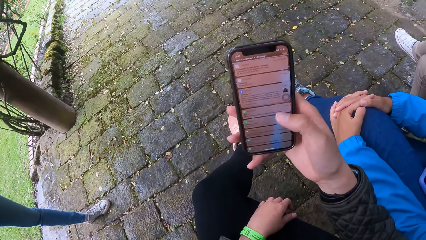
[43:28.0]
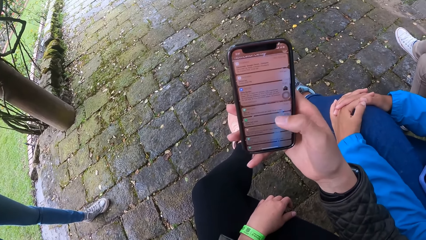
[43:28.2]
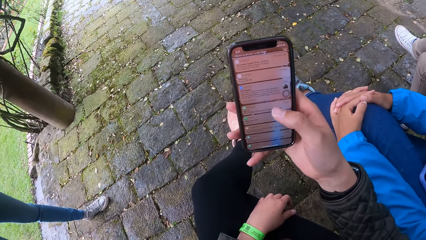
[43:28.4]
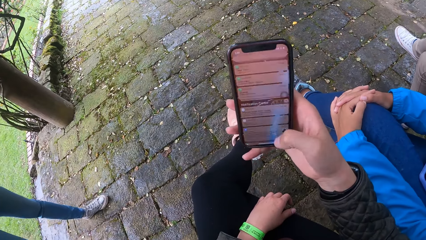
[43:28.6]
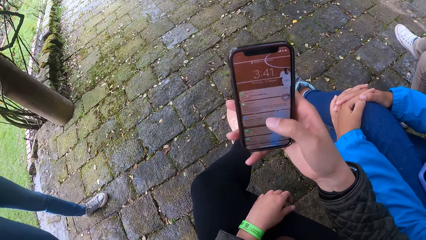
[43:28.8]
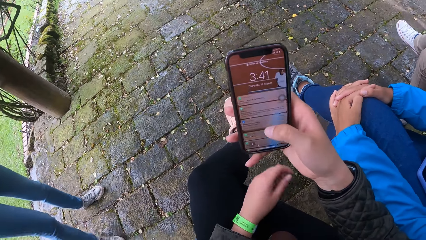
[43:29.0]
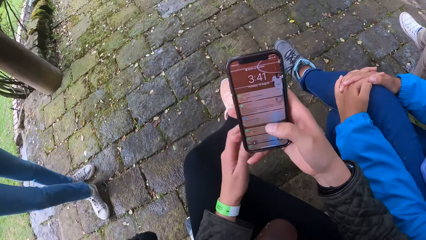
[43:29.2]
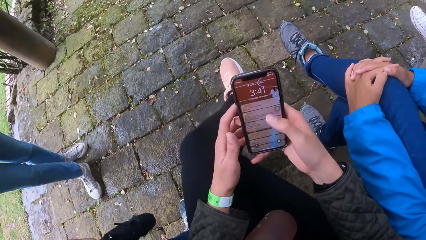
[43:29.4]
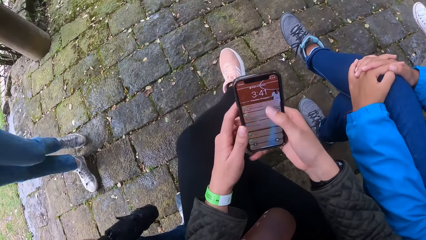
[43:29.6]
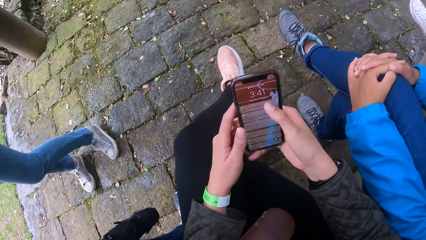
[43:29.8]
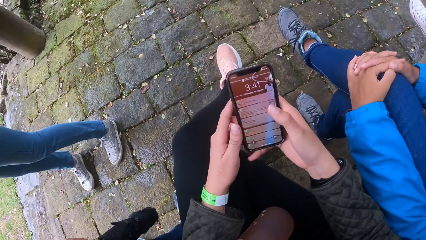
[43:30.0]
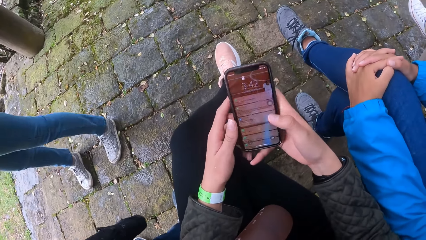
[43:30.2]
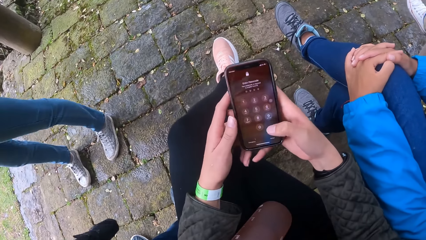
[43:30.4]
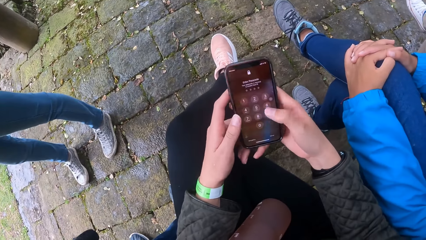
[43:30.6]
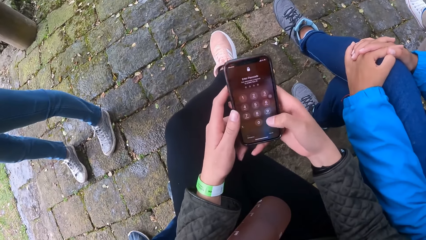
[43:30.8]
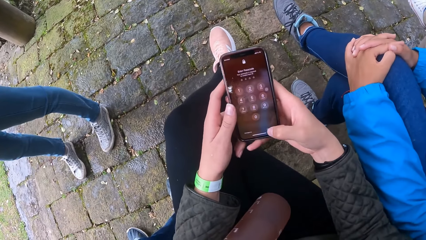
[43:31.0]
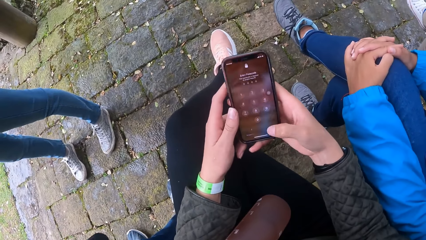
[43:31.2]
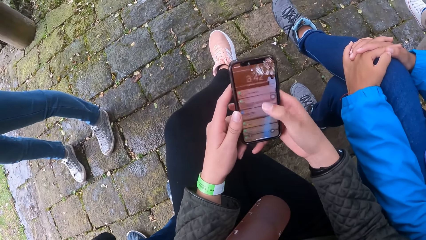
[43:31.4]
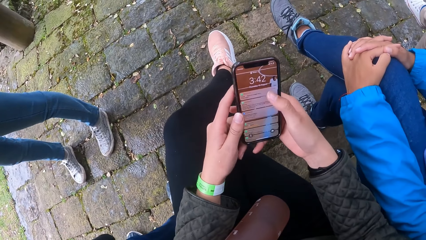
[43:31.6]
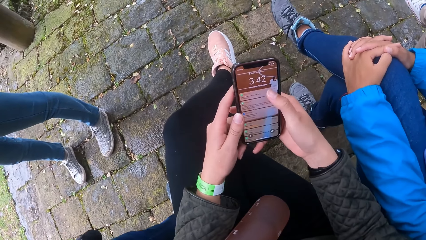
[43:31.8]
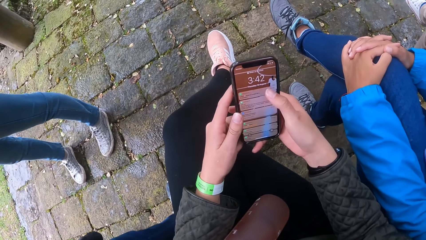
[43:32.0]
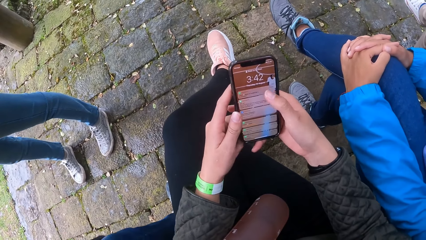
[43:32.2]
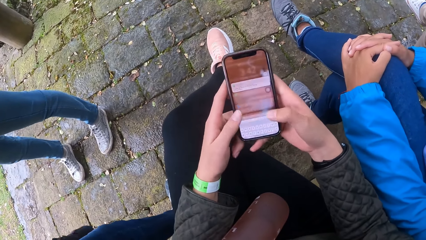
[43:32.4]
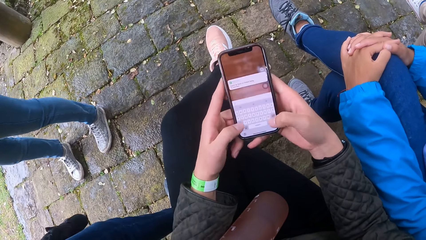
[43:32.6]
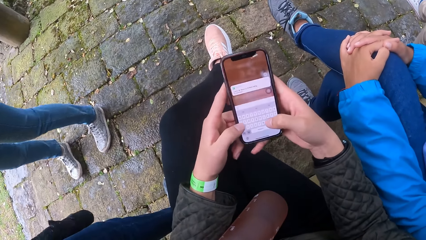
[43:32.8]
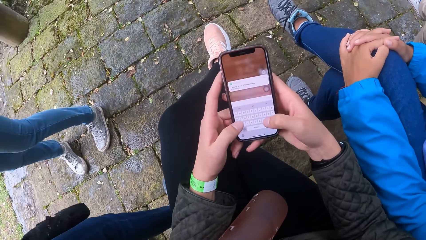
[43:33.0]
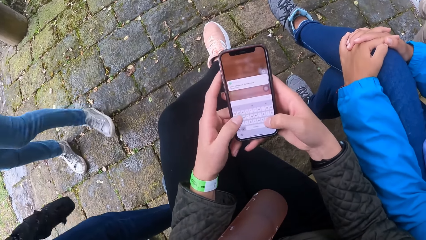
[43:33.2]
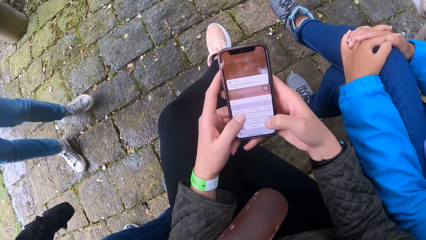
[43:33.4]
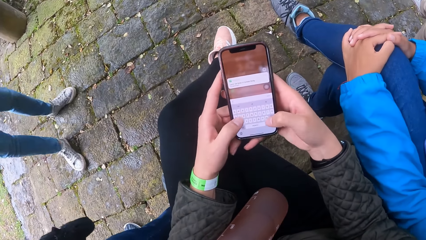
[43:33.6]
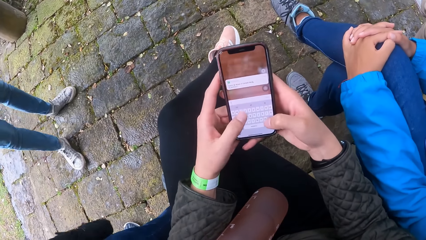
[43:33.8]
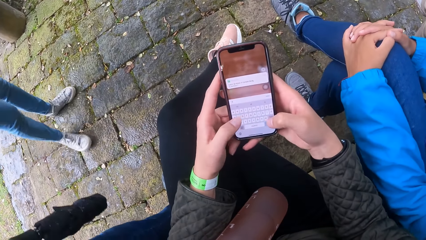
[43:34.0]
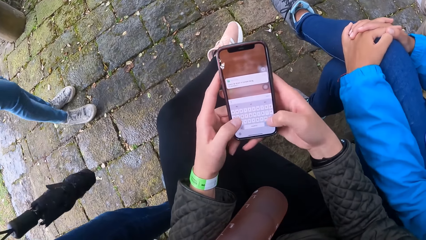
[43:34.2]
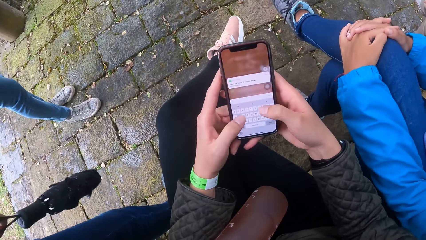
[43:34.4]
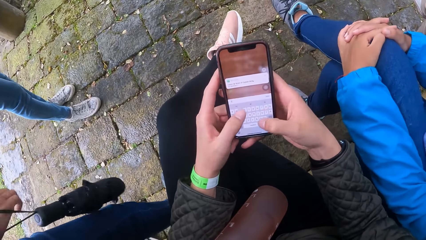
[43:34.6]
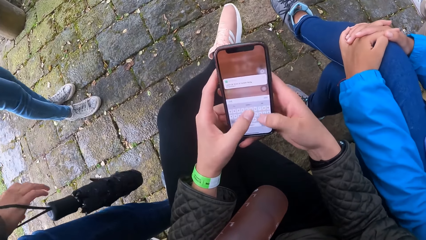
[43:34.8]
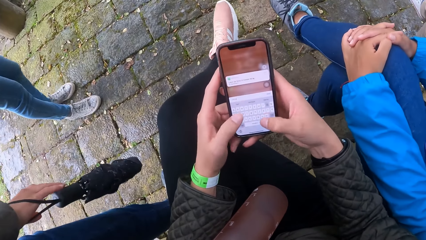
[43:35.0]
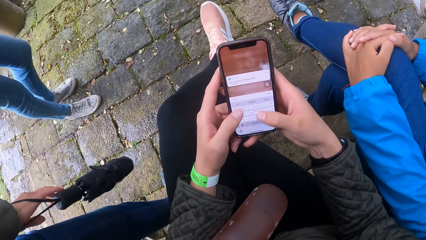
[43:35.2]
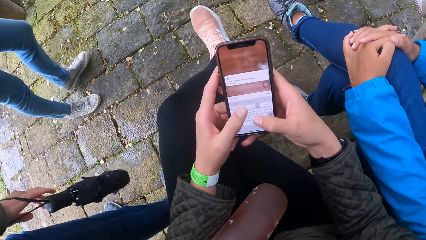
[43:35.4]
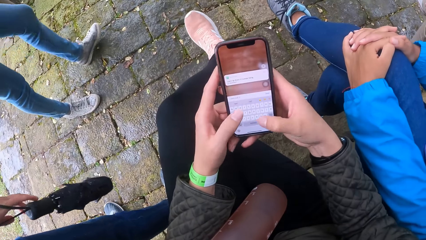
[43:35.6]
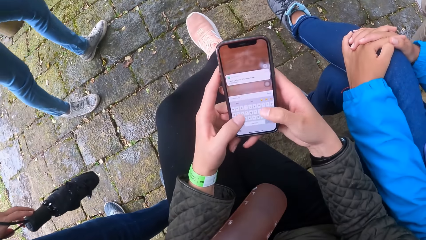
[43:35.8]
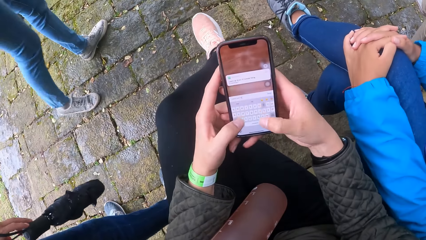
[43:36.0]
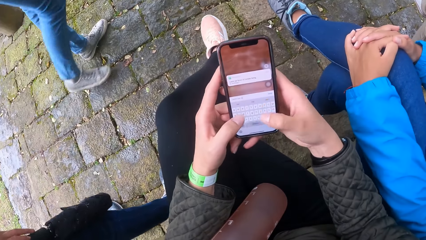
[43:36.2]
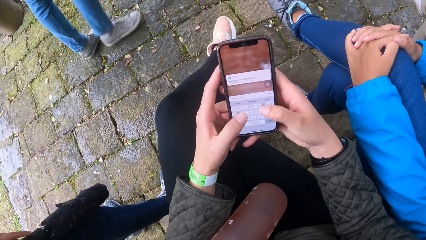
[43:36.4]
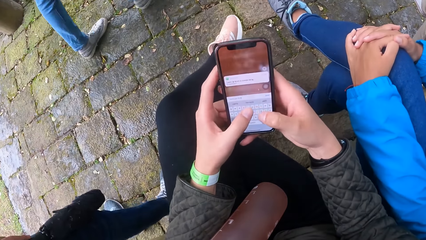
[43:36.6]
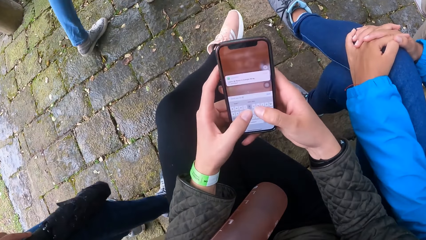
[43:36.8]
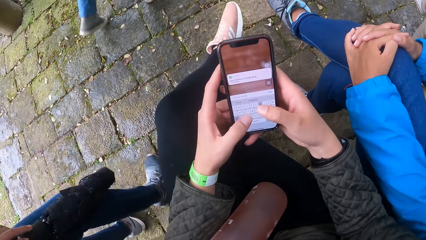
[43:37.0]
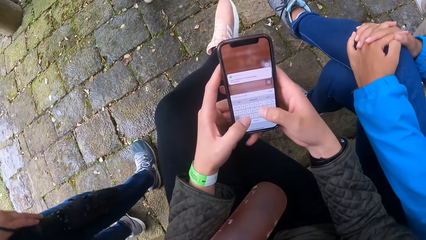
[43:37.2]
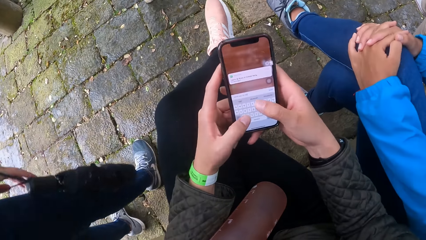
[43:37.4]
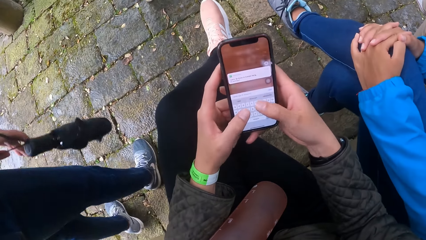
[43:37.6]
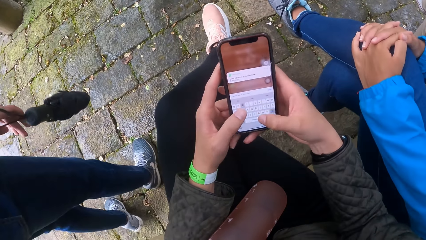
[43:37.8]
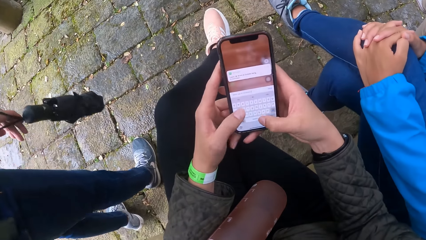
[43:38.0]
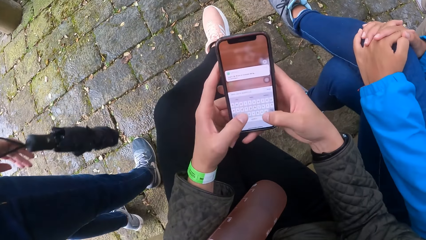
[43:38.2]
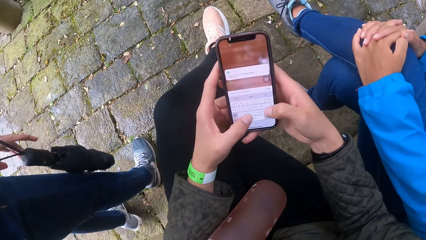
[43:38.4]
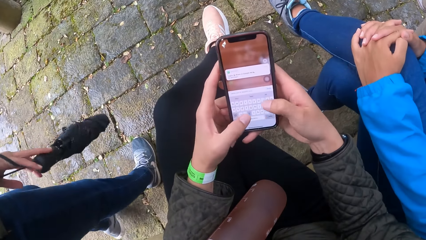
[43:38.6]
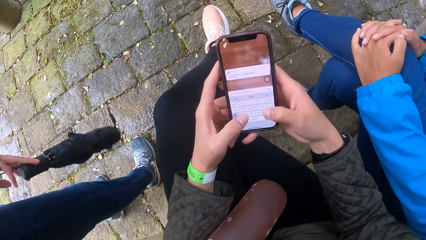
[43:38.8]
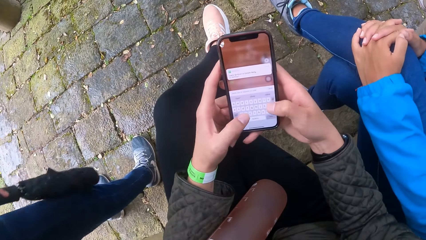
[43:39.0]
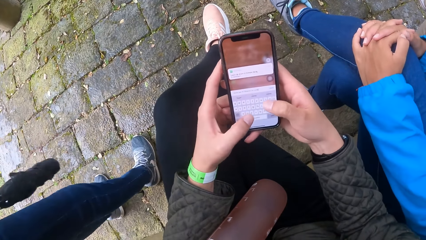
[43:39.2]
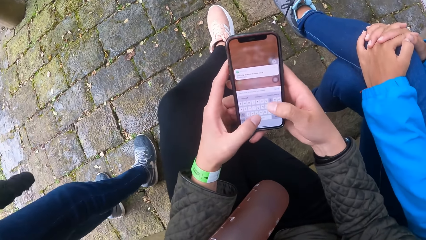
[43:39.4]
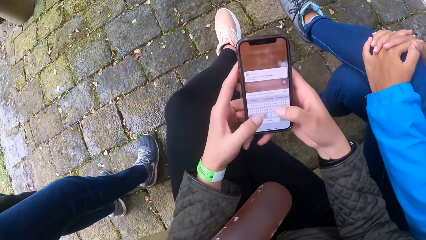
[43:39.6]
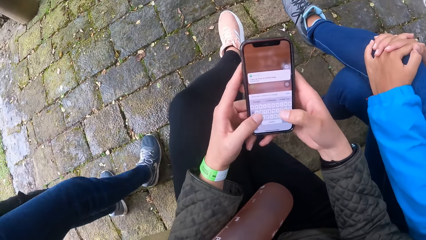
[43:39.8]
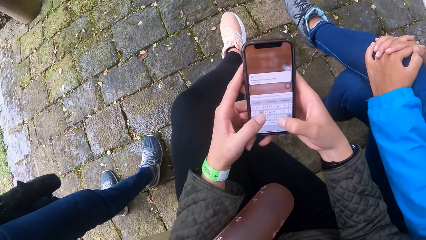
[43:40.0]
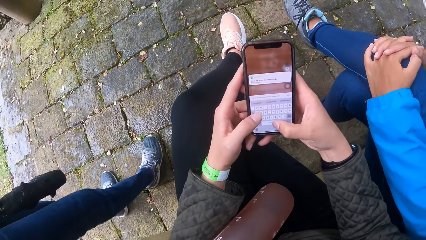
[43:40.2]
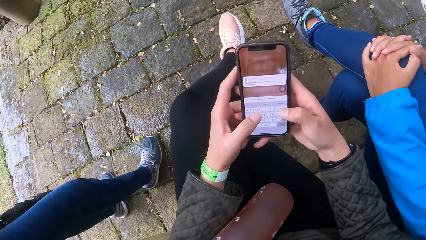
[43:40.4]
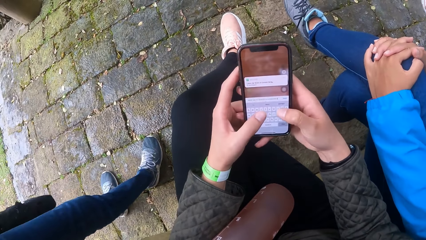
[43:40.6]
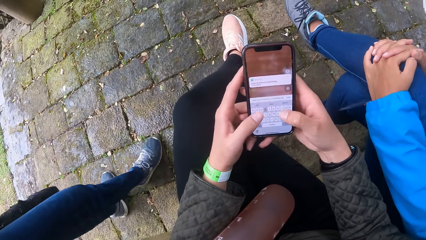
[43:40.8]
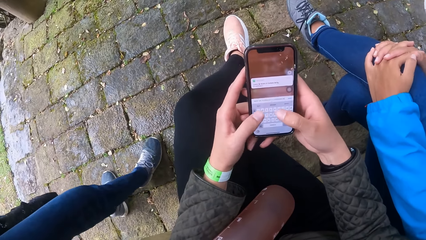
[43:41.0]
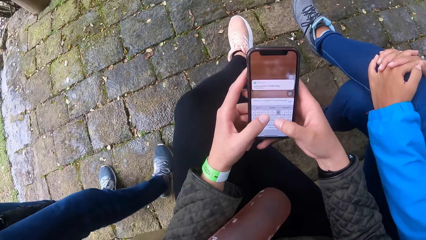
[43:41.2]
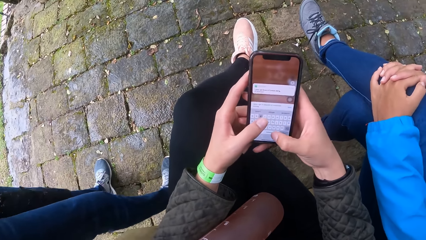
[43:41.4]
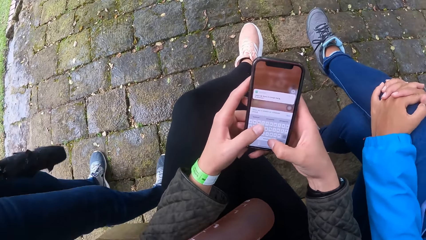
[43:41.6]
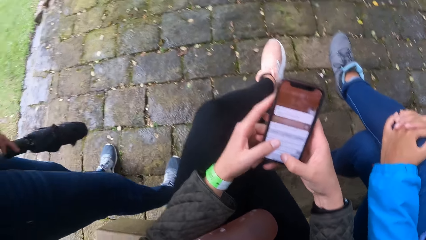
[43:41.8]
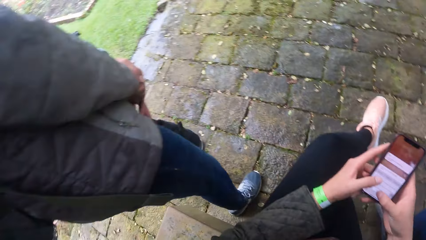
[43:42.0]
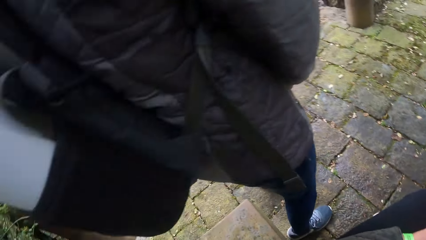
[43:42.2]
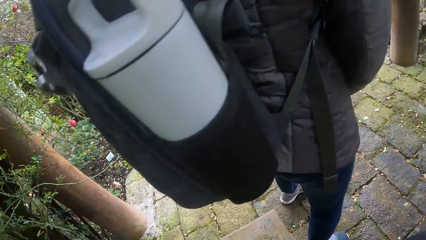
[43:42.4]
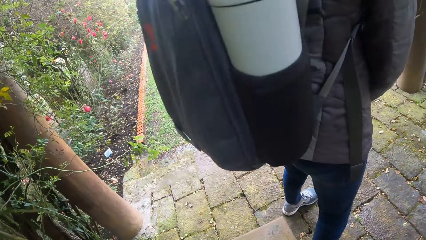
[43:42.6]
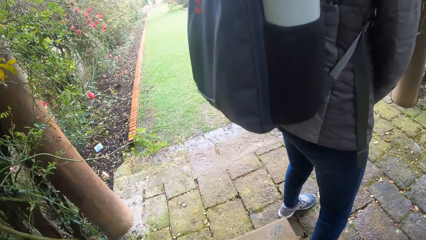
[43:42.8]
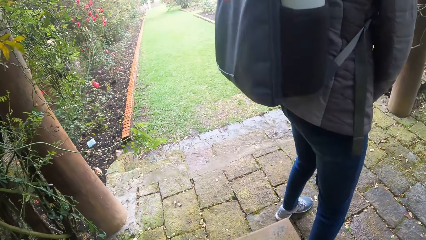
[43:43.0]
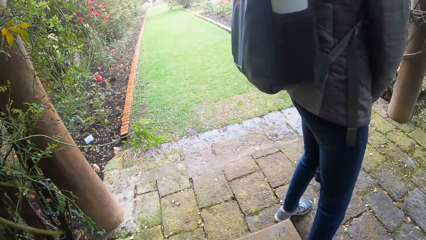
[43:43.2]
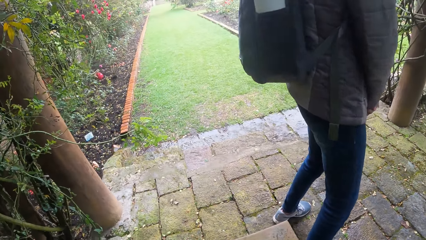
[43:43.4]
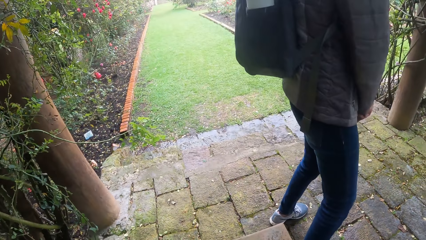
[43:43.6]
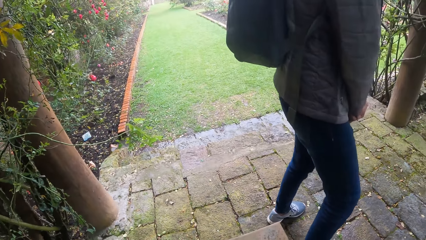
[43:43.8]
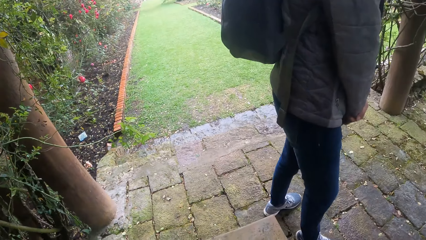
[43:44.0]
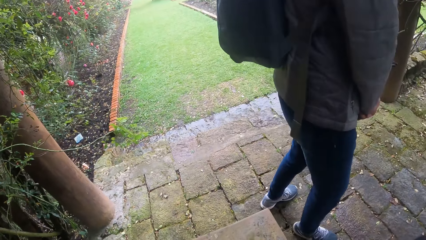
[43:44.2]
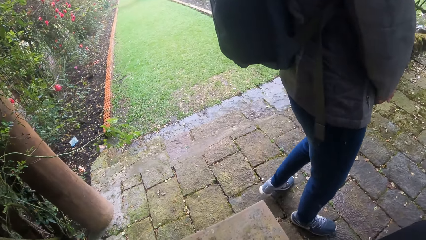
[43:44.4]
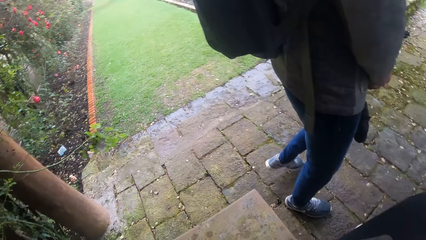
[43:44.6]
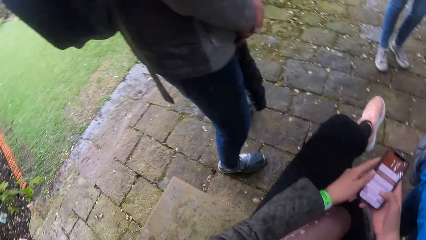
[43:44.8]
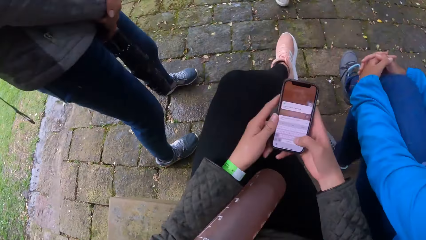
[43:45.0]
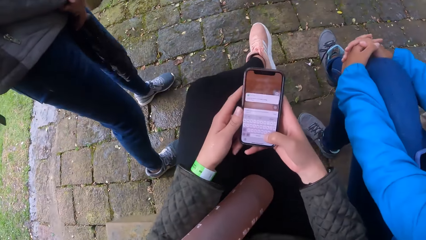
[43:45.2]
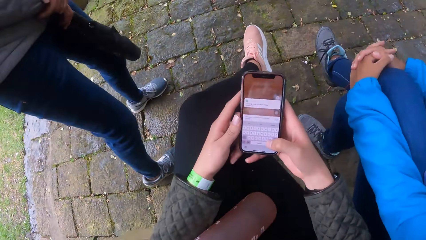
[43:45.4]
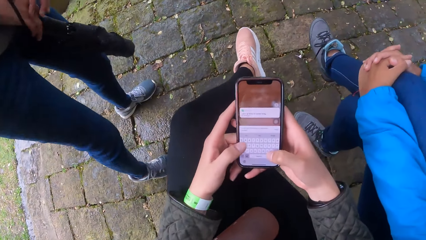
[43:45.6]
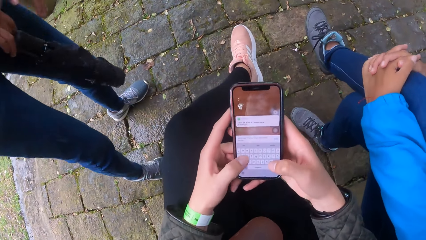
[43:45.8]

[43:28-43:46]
The camera wearer operates the phone with both hands. A lady moves around a park. Another lady swings an umbrella. The first lady walks around the park. The camera wearer operates the phone. The other lady moves around the park. The camera wearer looks around the park.
